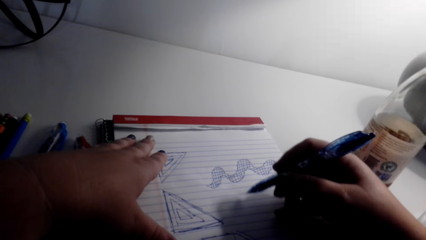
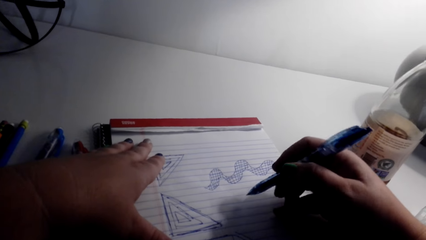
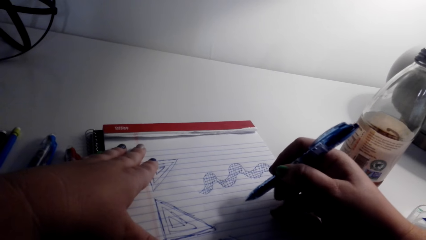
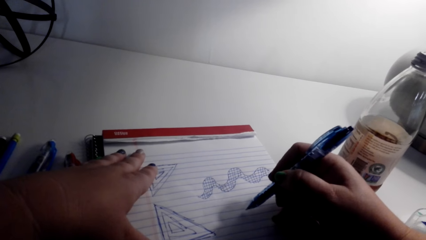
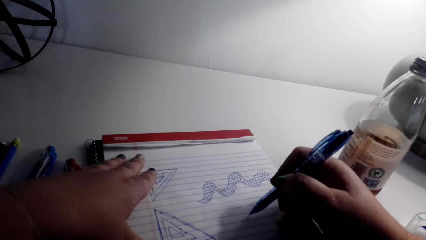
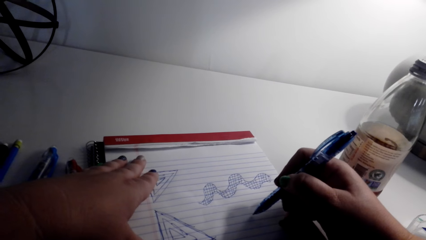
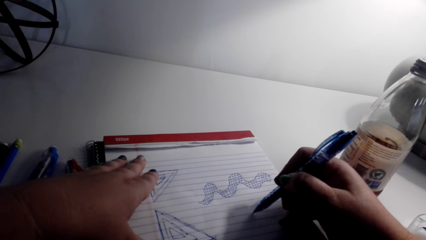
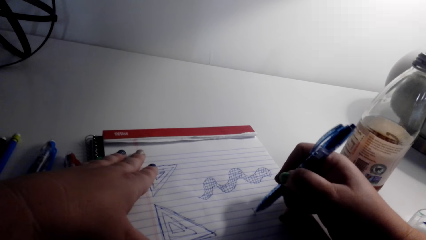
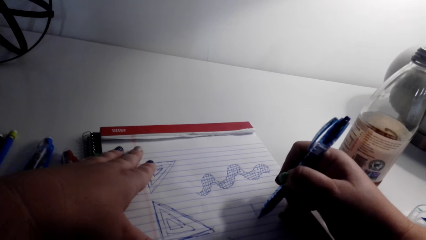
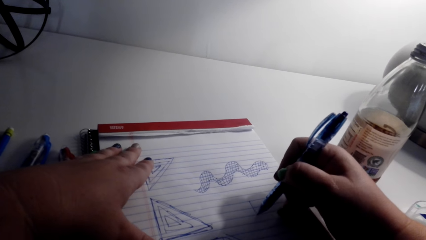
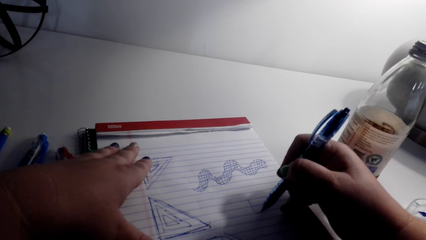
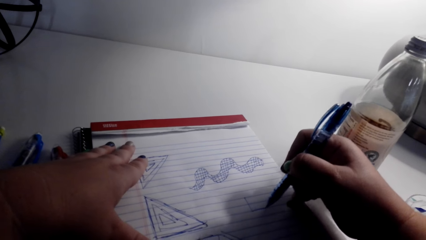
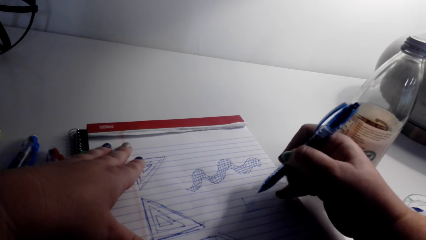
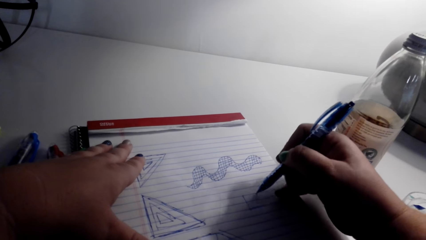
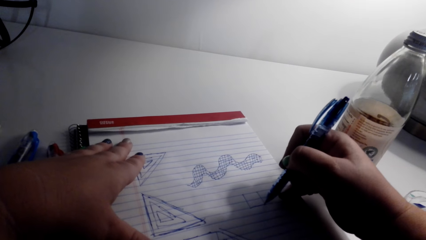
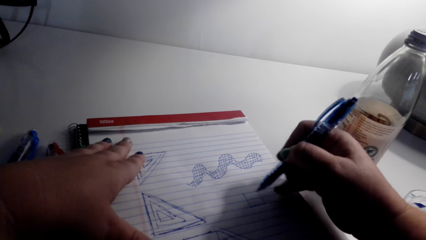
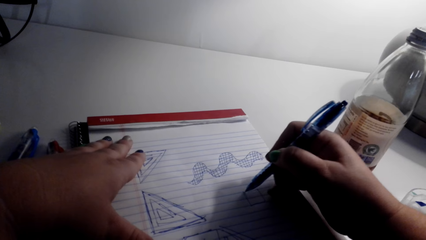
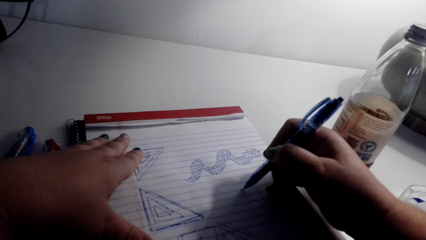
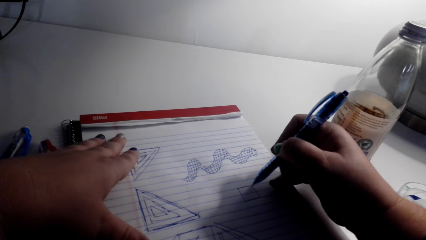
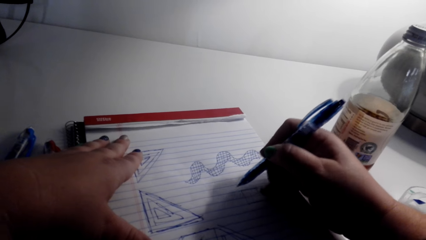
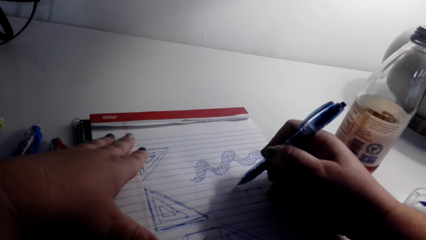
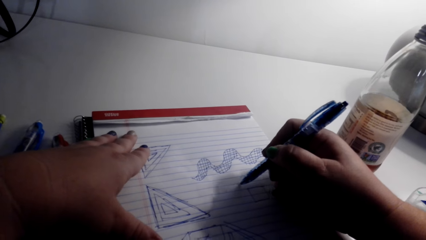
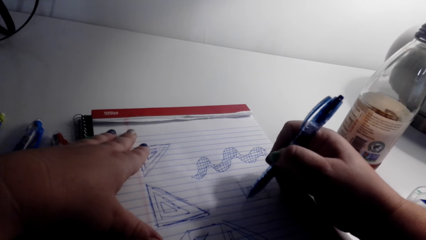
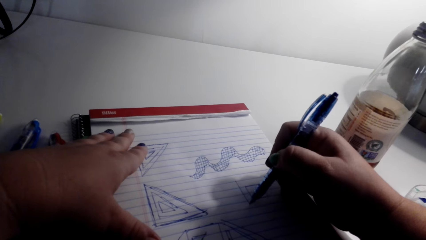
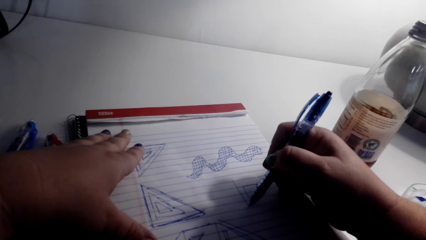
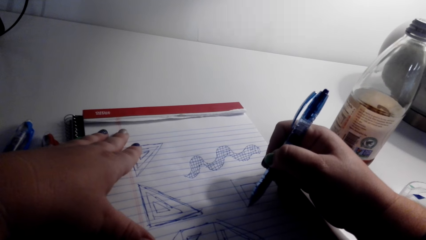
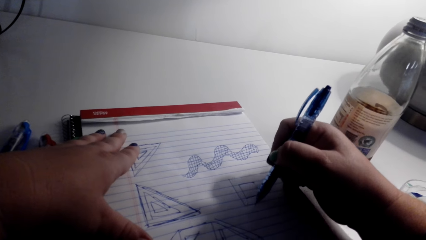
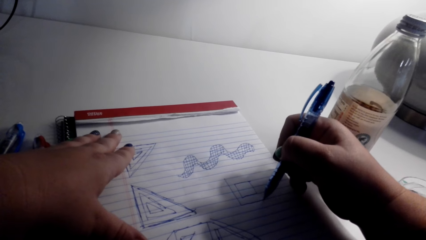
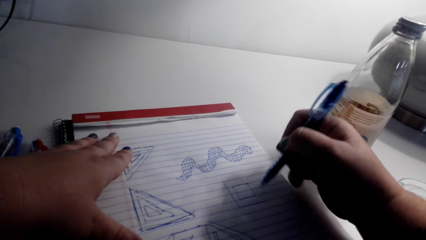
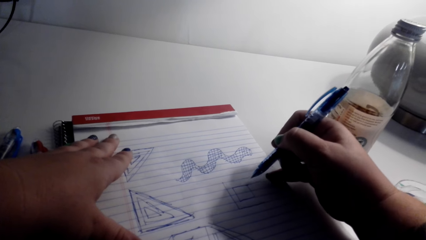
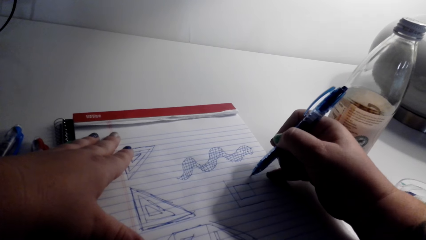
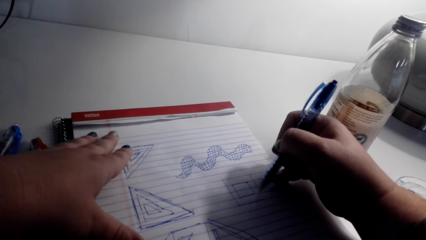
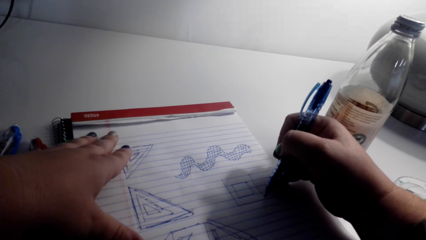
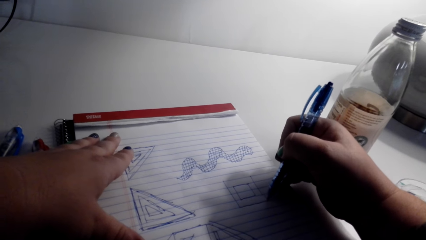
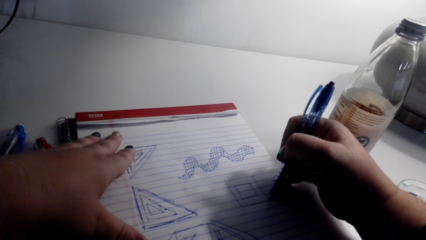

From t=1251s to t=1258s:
The camera wearer draws on the book with a pen.

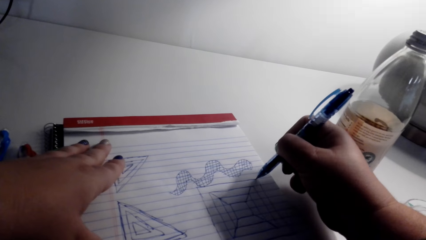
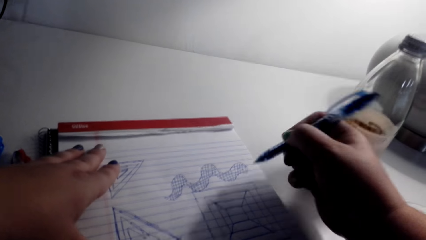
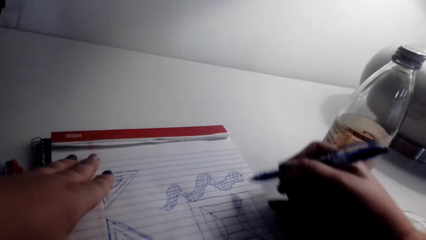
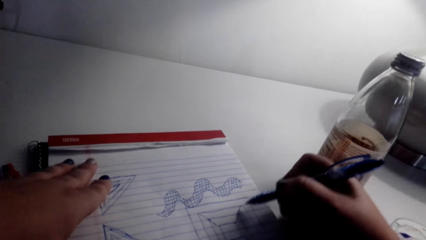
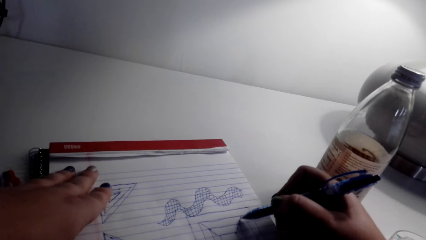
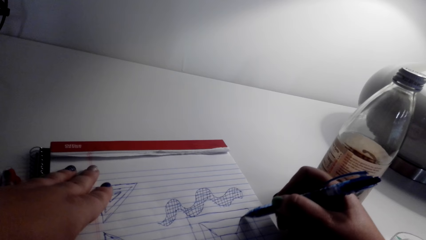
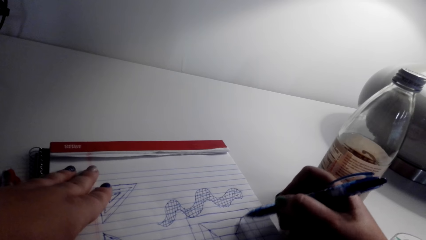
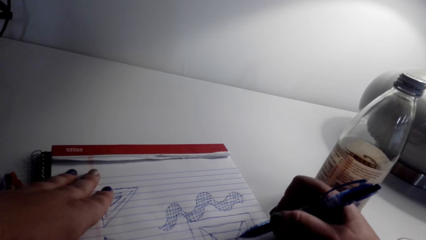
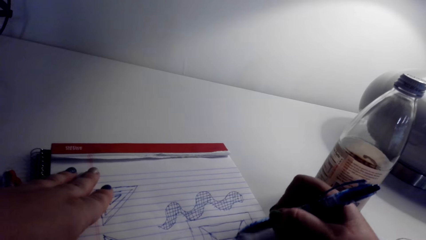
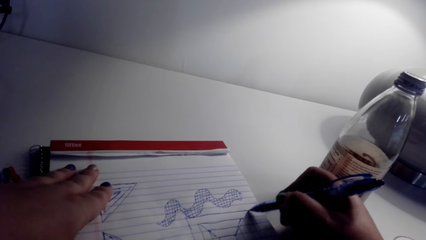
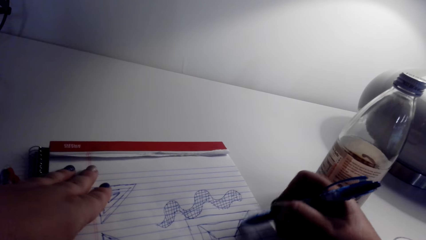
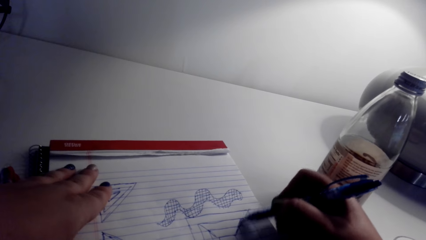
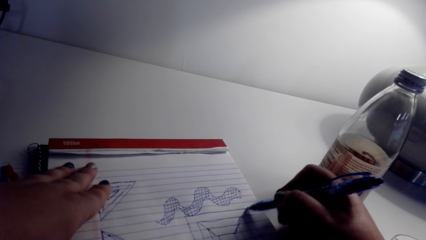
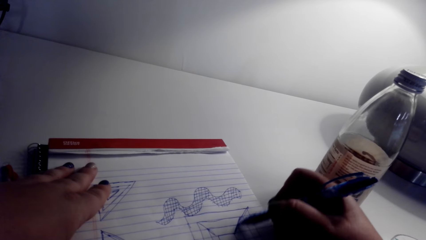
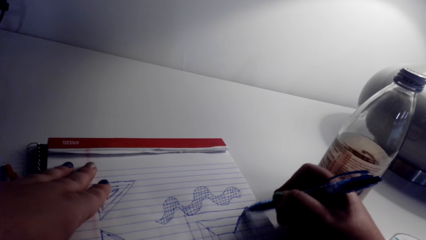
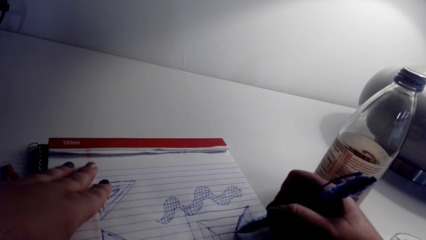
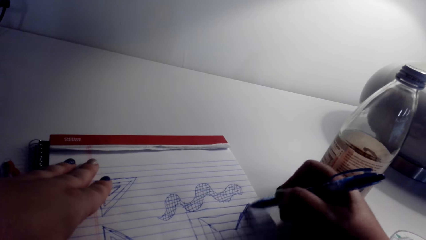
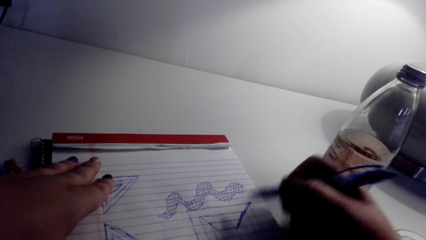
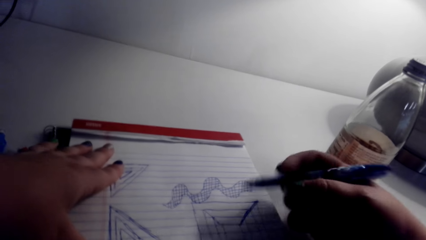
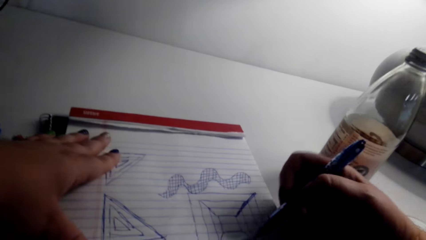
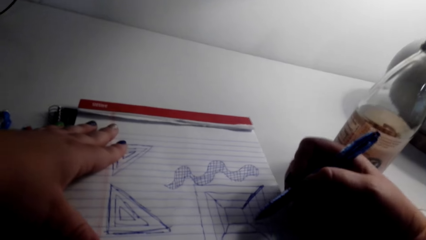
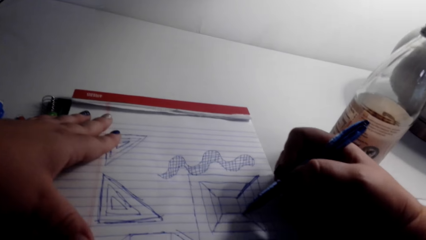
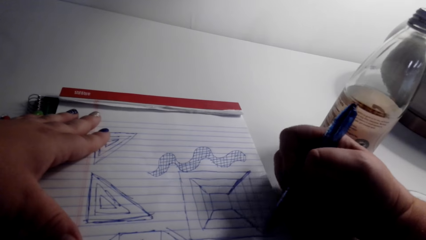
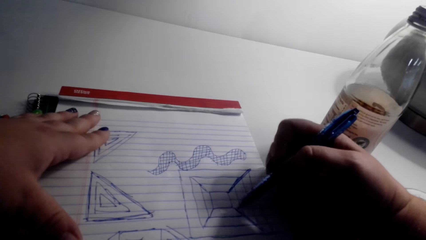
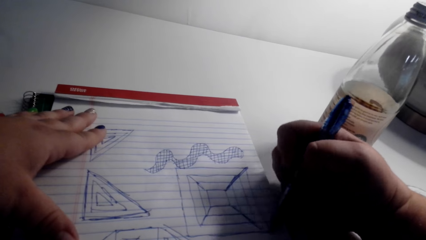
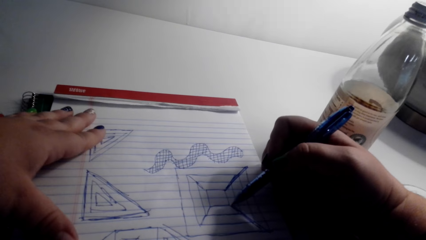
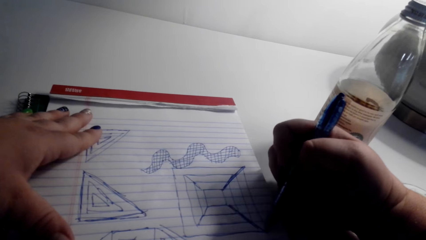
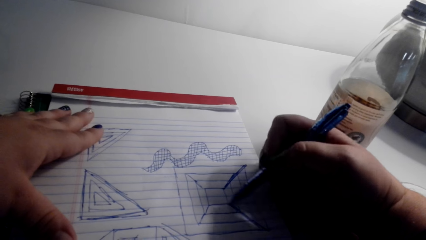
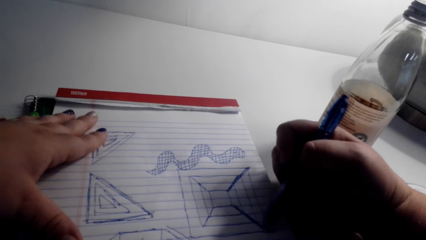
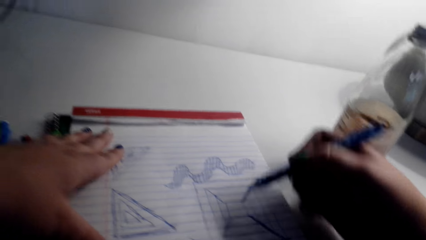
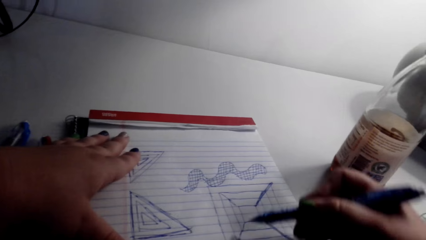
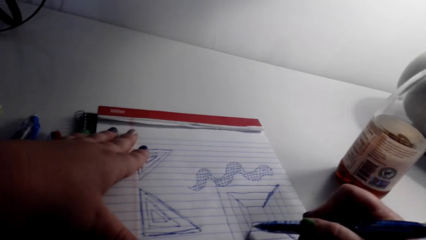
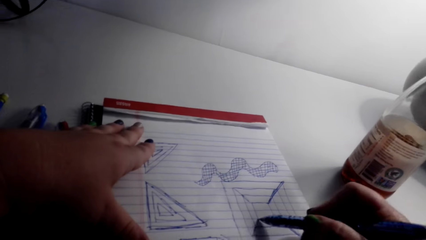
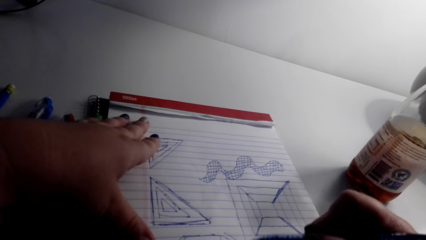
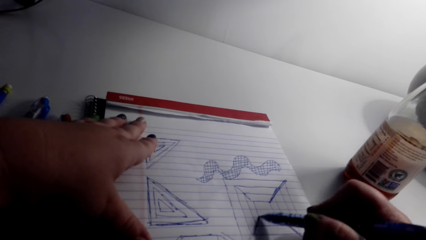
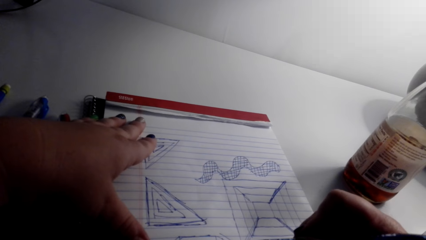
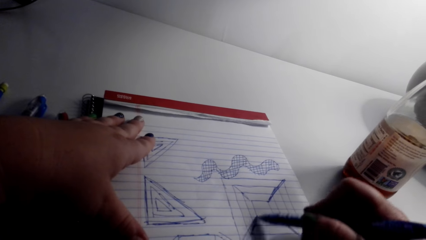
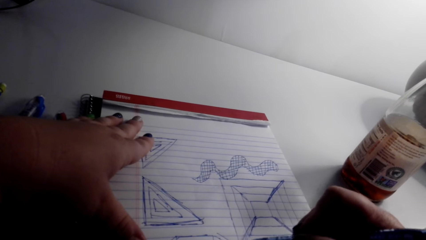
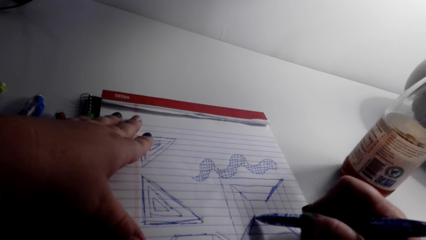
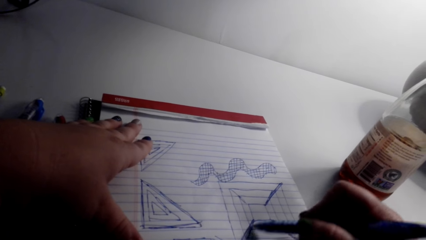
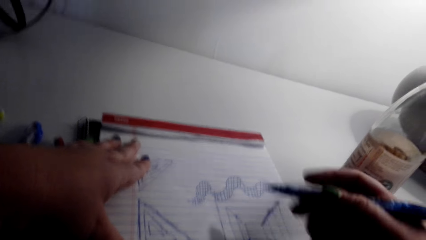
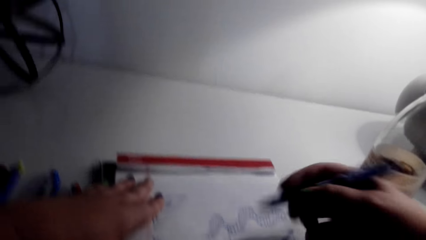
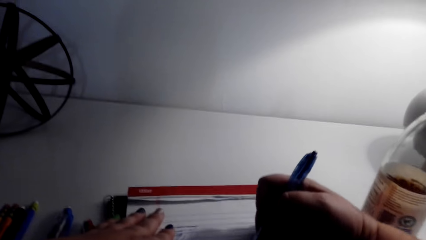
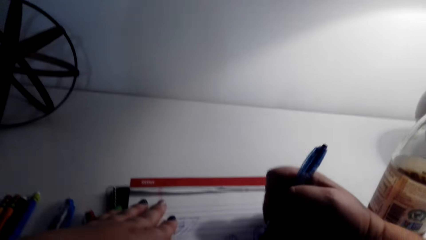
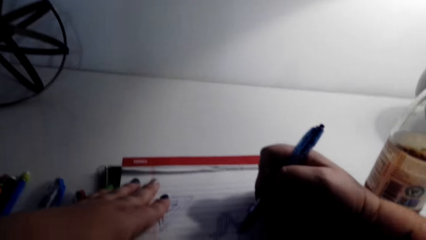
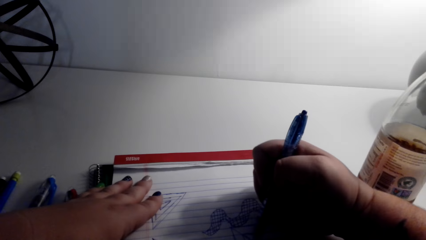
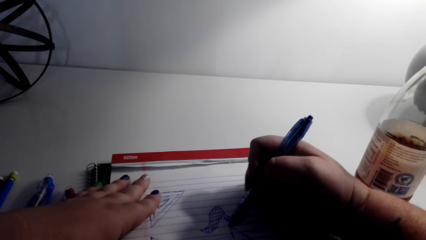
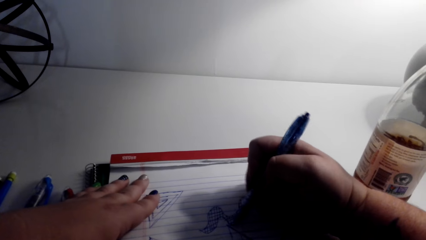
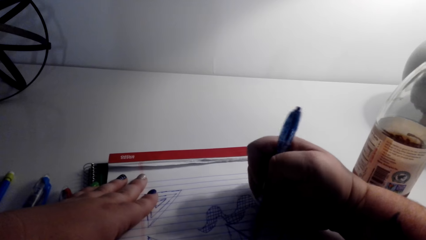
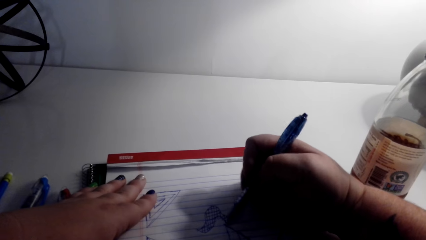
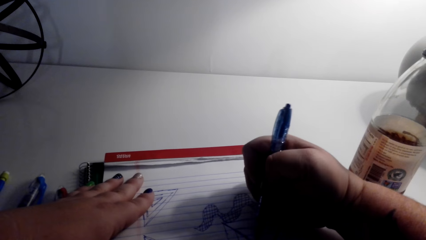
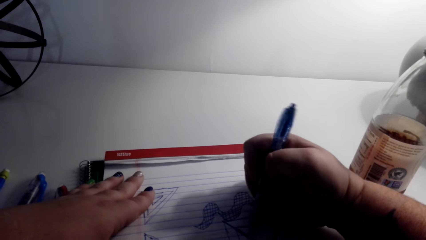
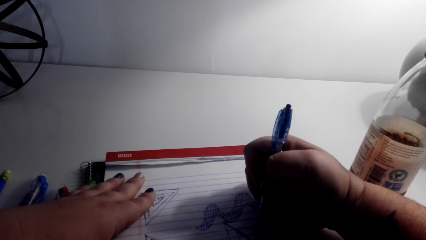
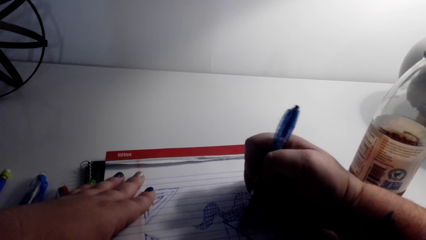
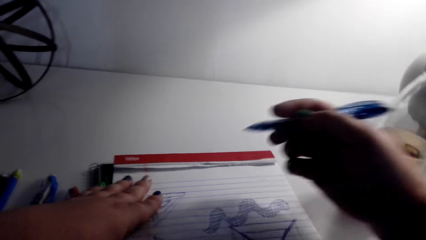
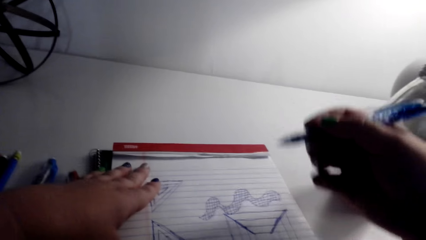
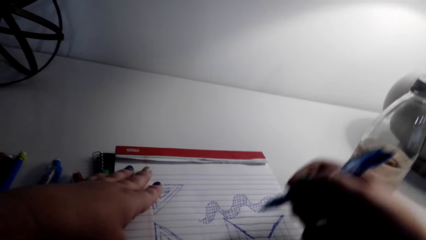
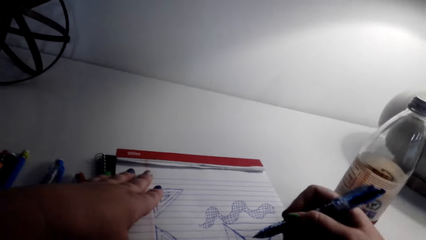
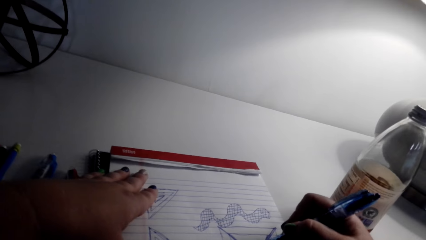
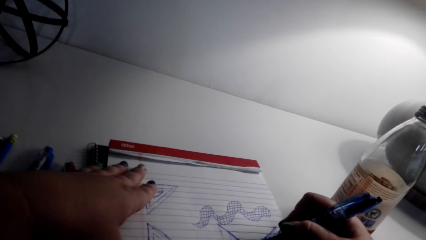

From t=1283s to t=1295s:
The camera wearer shades on the book with a pen. They turn. They draw on the writing pad. They draw on the writing pad again.
